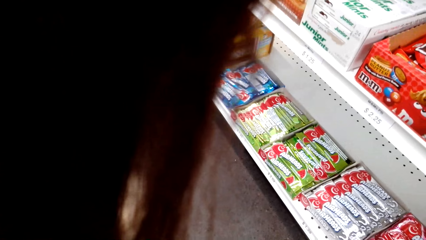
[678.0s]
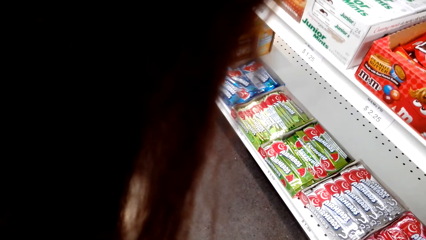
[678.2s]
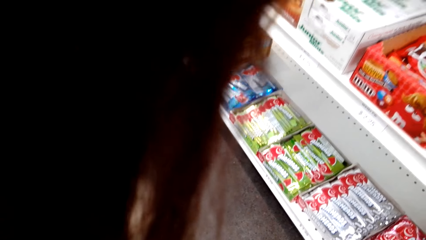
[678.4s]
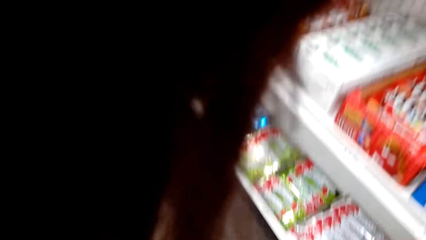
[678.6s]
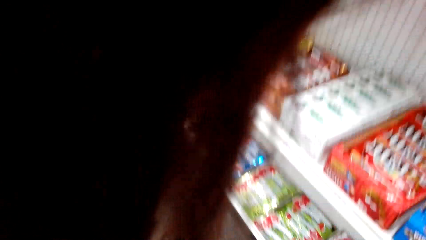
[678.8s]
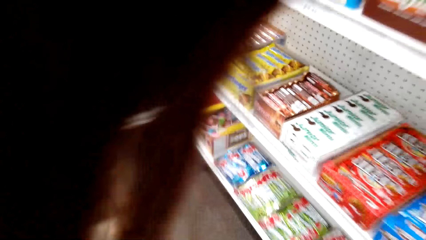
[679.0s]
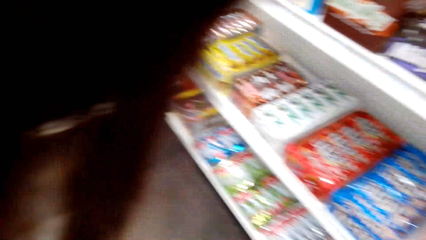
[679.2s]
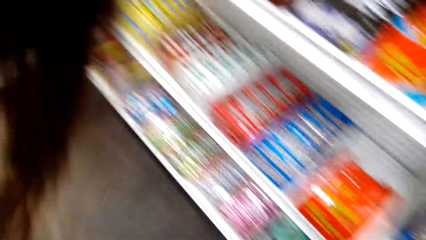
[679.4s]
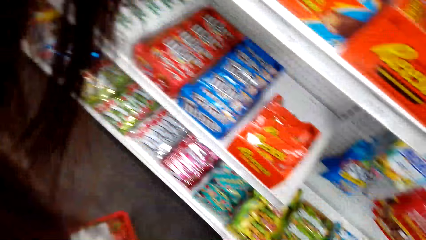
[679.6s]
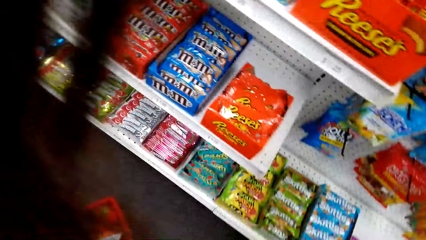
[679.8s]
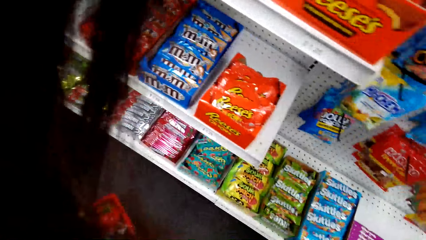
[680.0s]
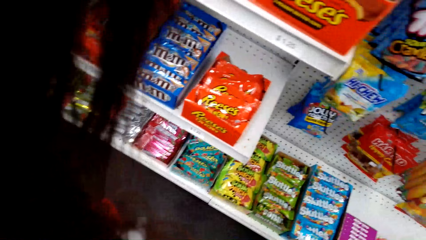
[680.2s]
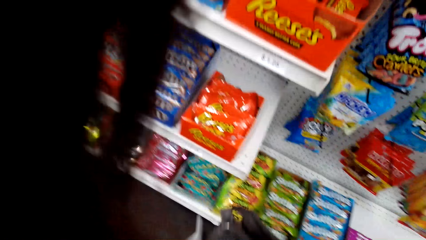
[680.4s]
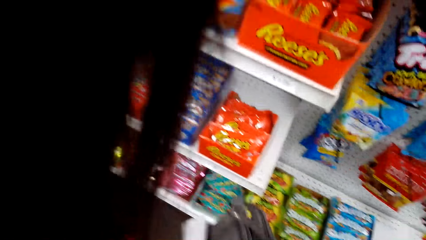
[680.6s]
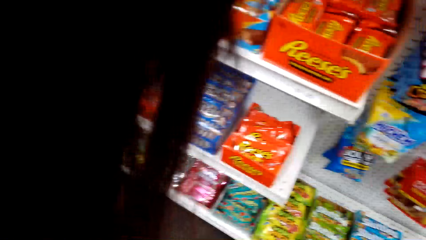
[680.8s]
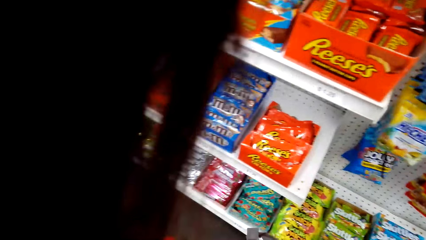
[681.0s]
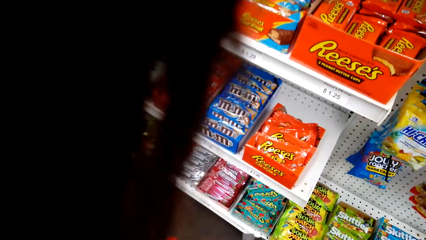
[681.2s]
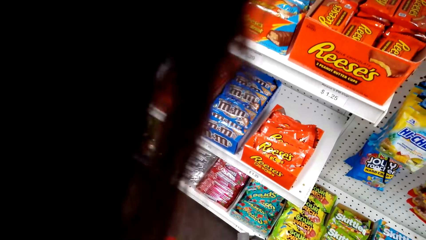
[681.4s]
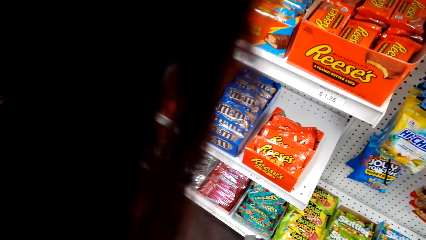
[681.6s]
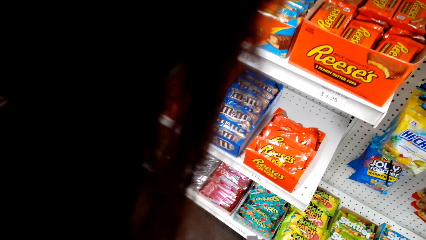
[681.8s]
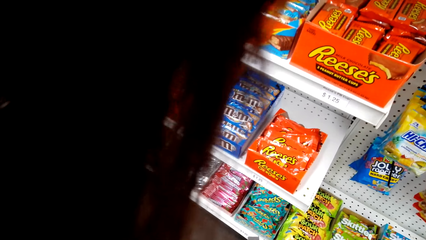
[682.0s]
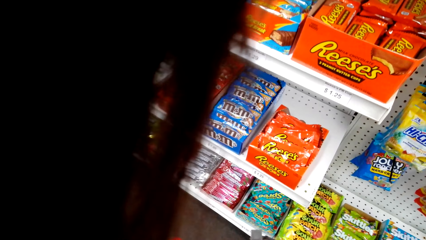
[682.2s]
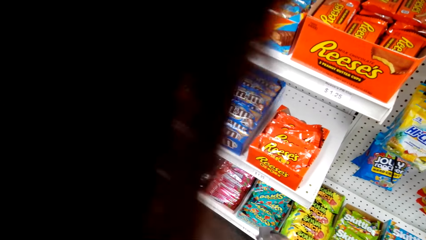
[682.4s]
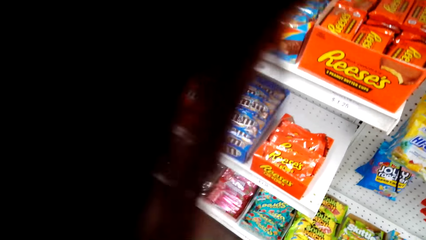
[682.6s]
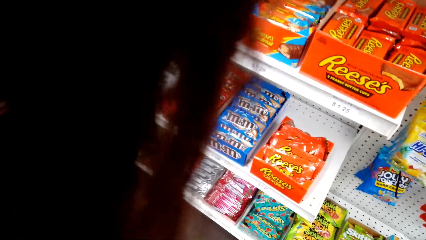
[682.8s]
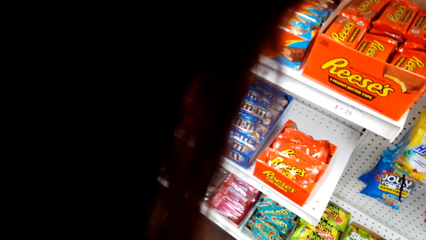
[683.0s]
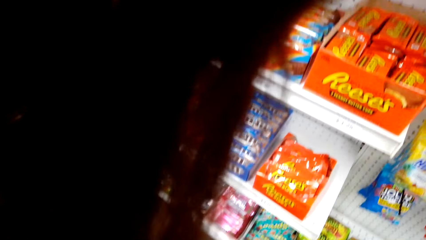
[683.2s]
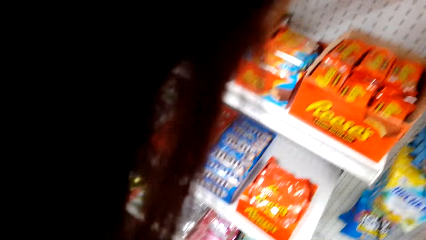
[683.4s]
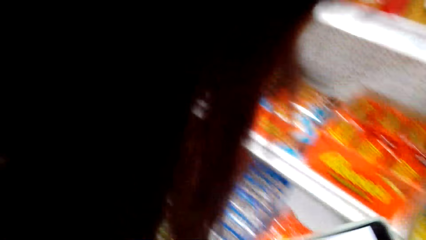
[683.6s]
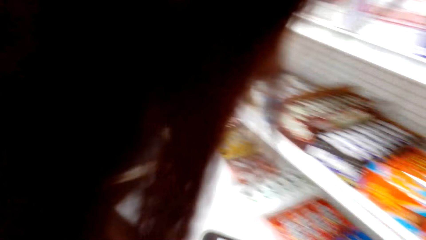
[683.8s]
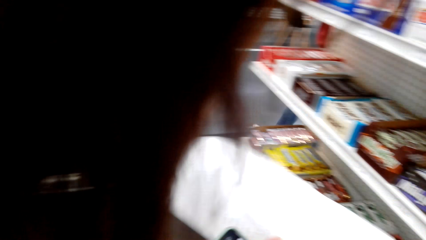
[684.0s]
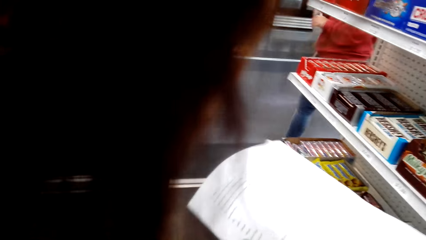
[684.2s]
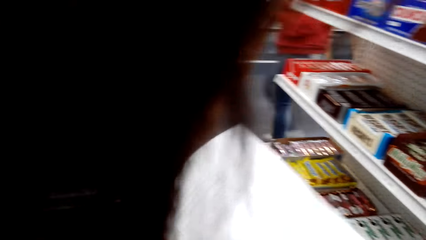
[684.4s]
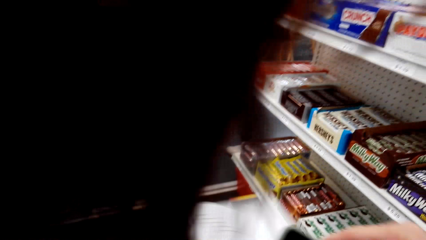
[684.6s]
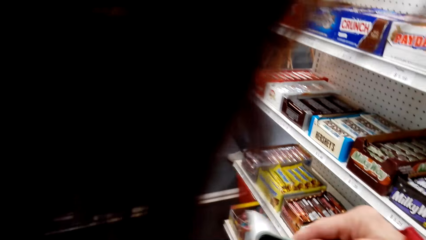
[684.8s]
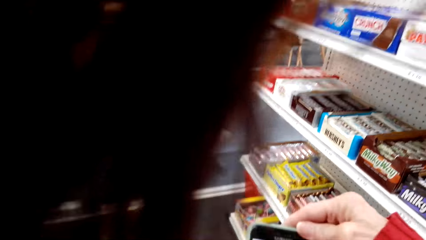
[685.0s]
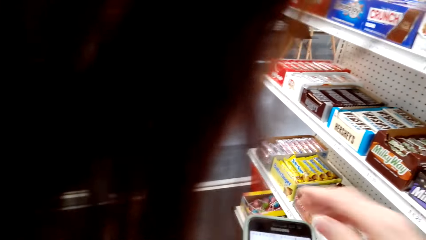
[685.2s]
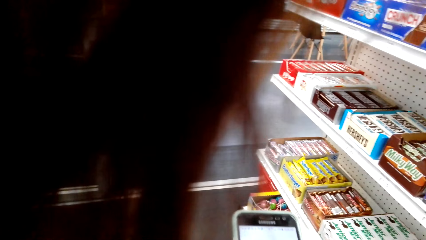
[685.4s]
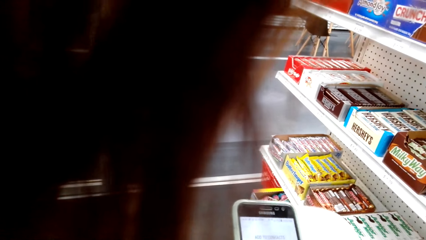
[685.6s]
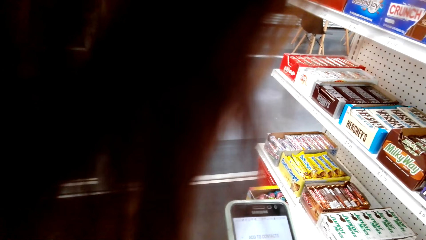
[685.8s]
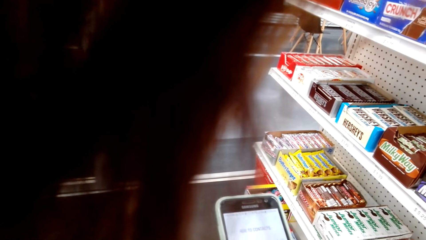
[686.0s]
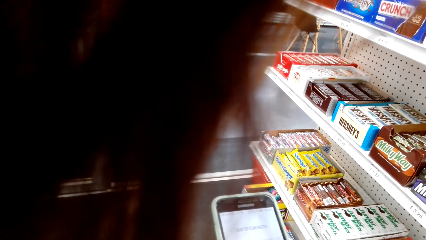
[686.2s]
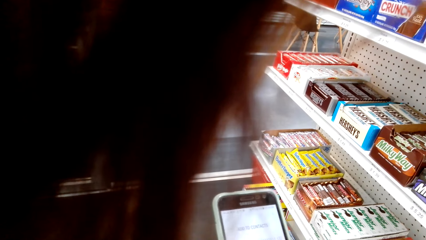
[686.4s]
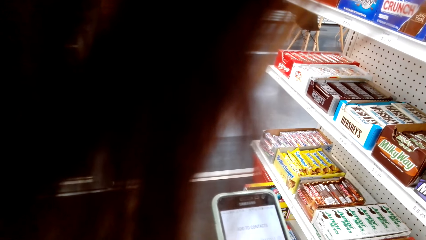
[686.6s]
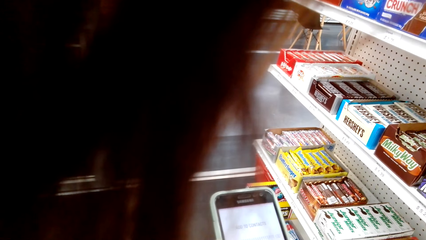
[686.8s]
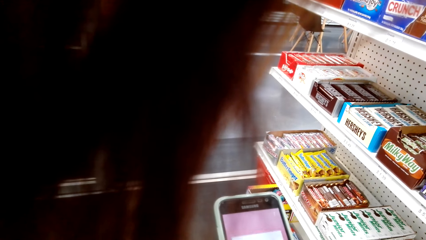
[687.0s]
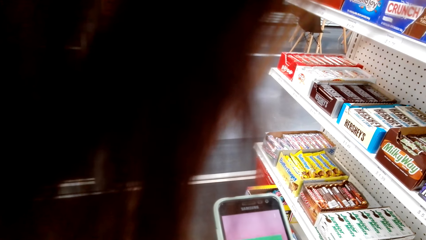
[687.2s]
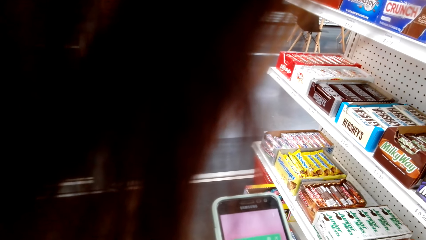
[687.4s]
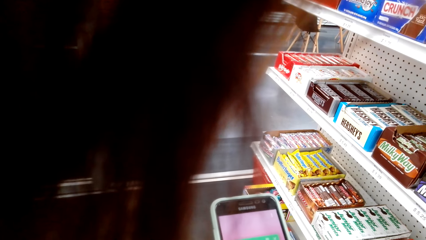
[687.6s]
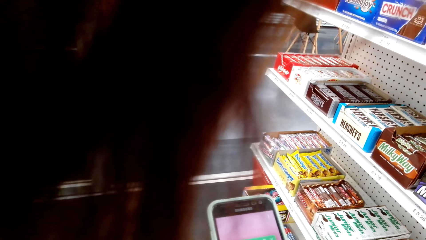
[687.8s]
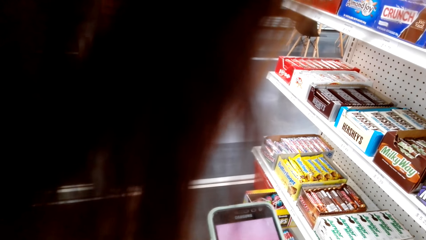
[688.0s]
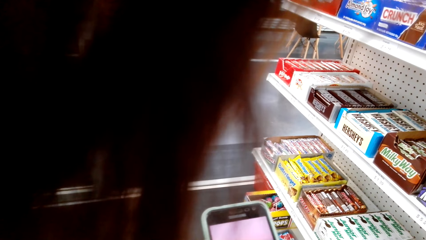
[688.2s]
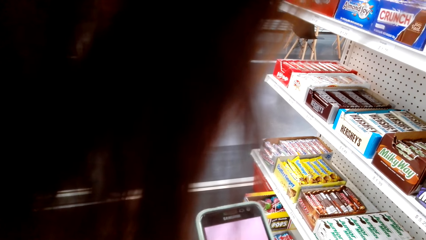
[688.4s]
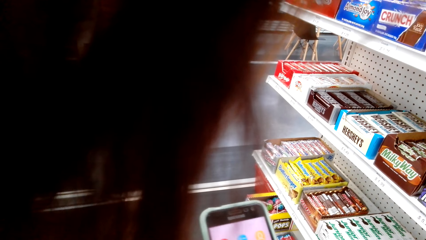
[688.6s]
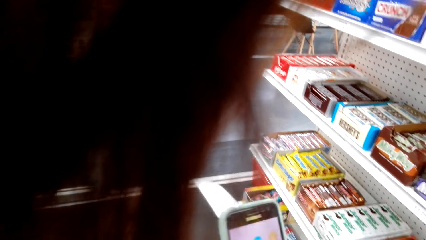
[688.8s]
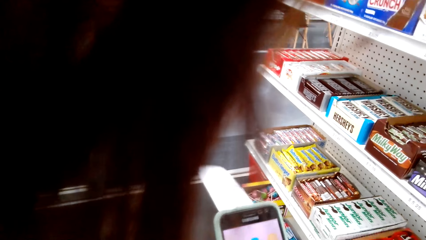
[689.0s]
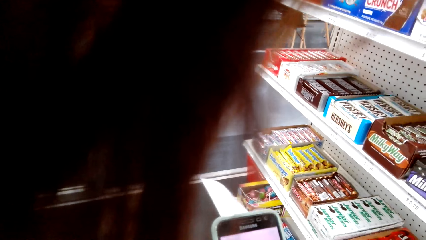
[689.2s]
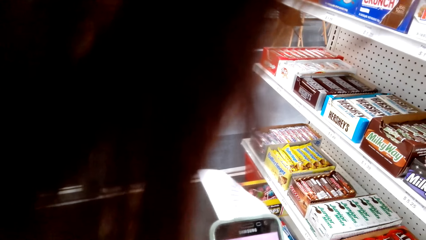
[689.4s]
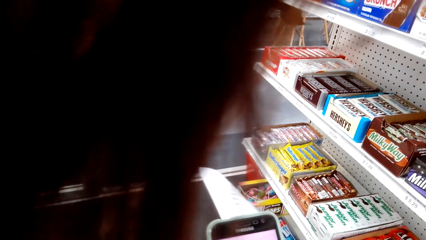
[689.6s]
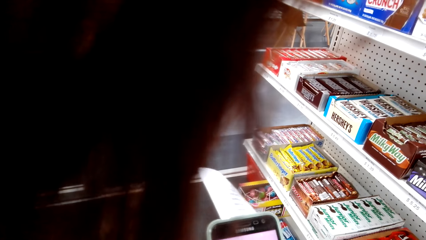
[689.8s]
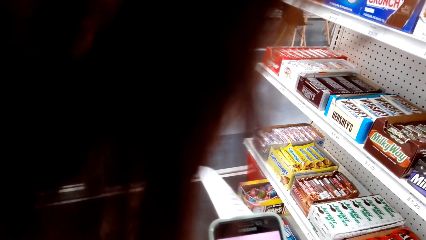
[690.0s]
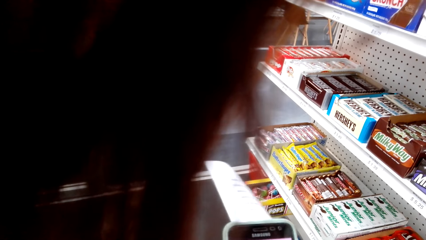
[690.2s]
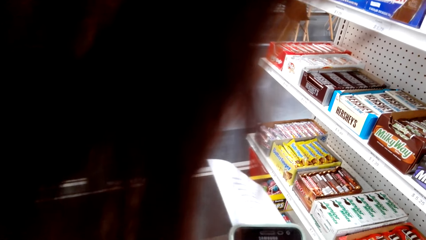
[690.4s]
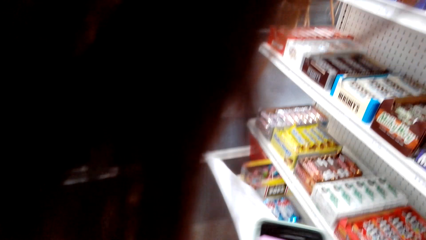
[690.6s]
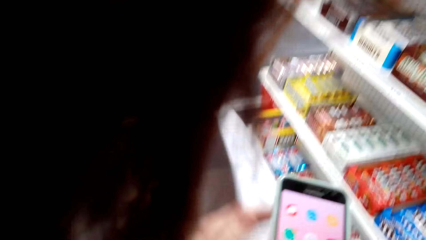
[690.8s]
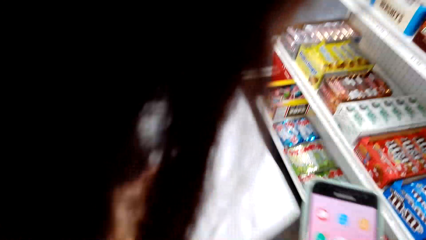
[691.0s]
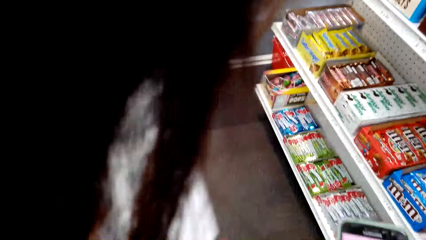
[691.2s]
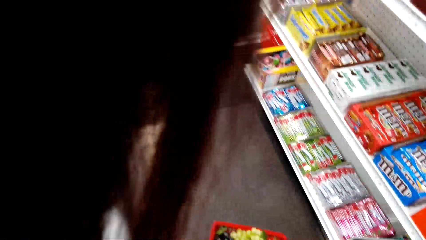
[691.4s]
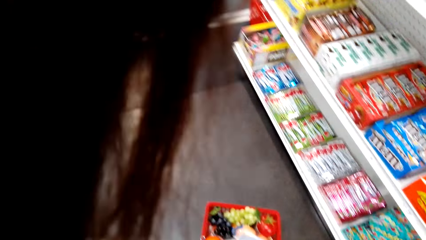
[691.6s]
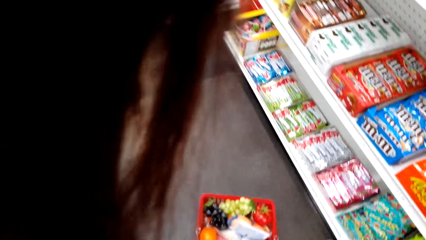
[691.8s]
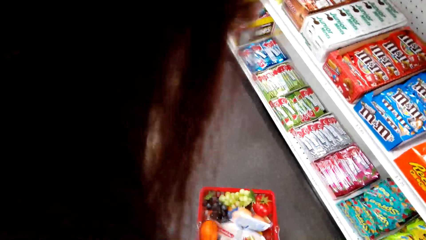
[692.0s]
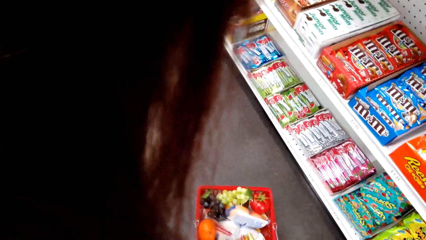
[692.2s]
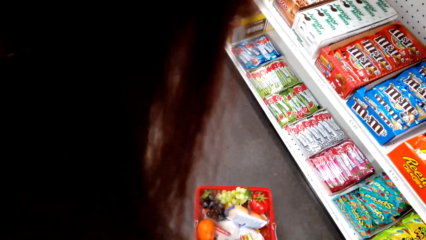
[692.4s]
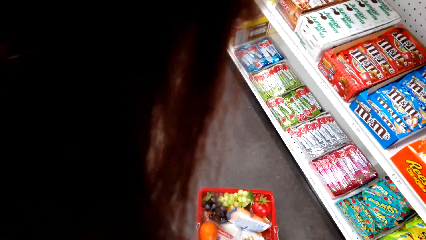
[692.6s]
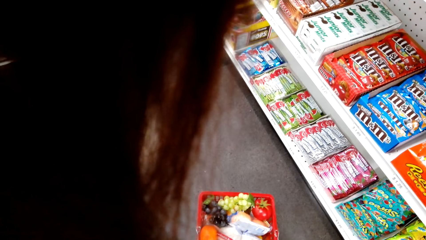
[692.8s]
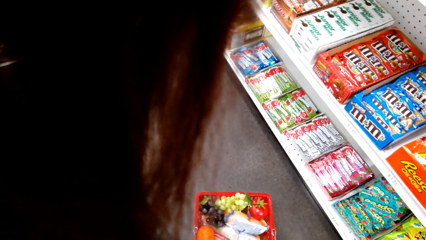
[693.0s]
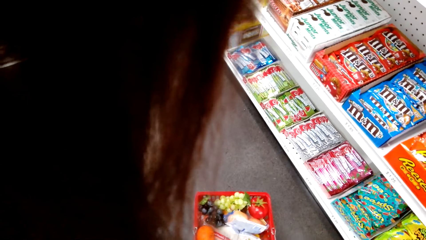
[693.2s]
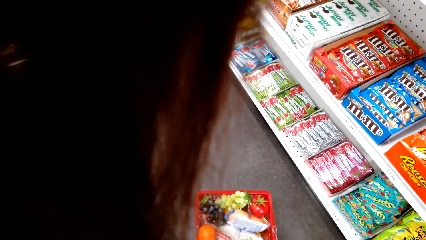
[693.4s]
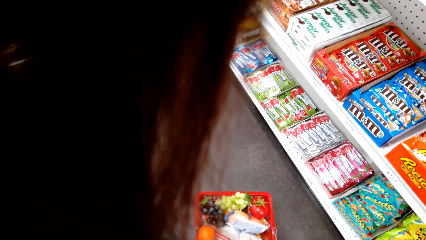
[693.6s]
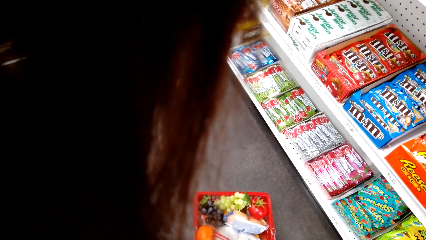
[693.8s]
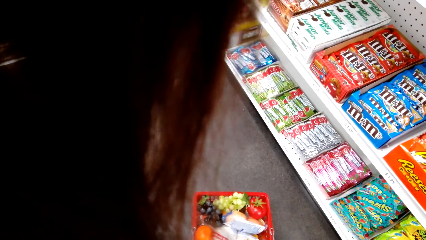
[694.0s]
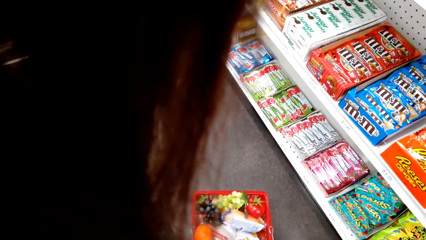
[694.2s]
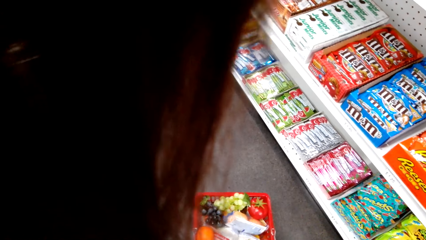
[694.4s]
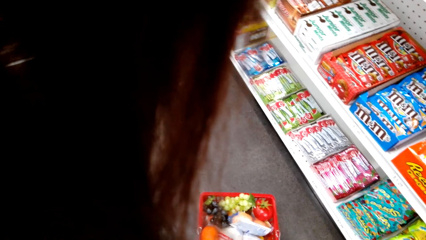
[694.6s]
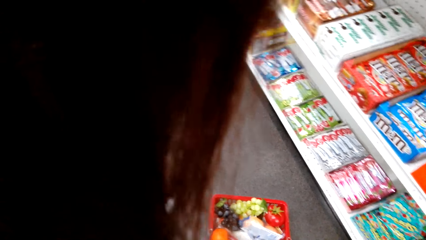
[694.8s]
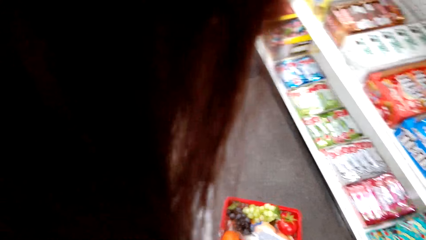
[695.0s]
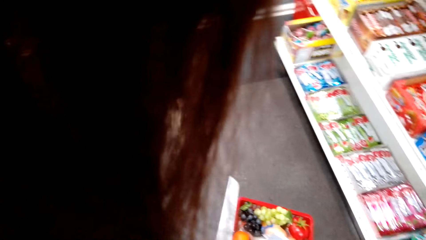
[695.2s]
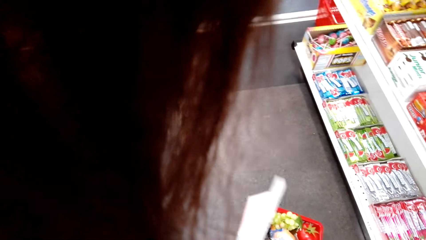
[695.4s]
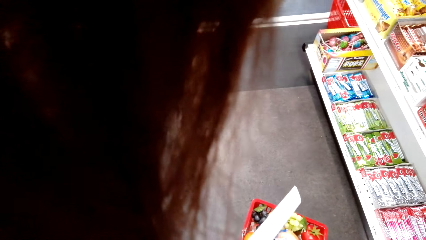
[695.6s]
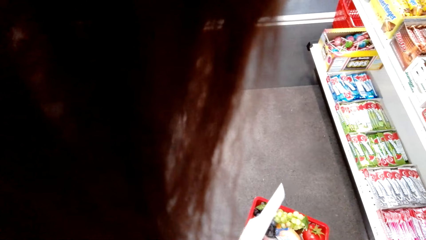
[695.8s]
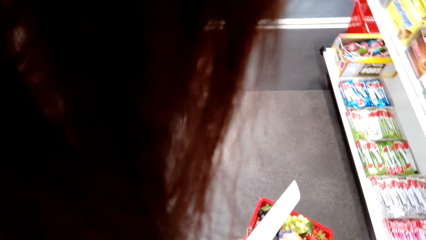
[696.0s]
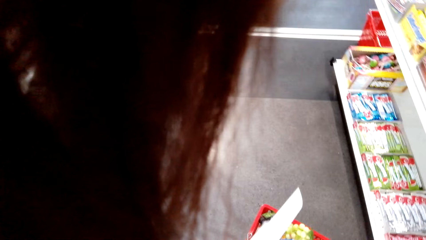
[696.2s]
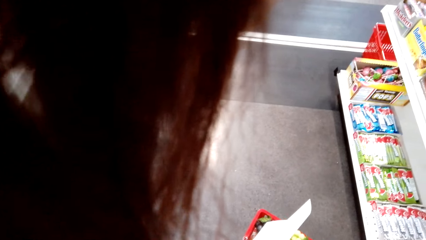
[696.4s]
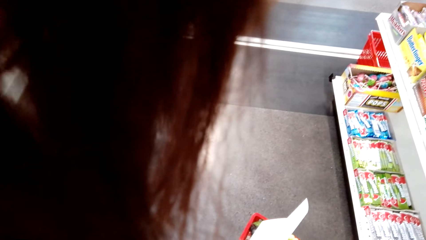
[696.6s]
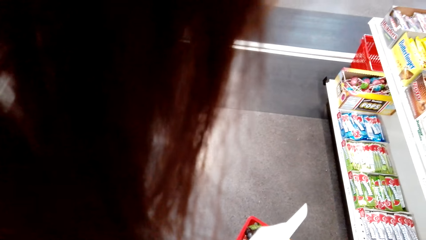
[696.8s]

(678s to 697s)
The camera wearer moves the bag. They open the bag. They operate the phone. They put the phone aside.
